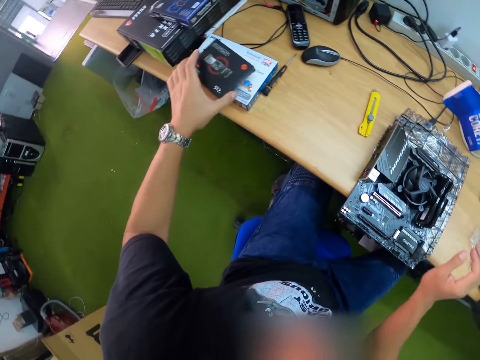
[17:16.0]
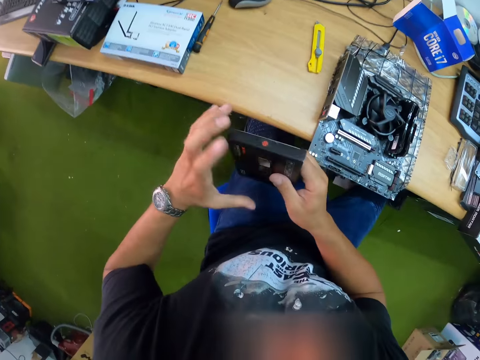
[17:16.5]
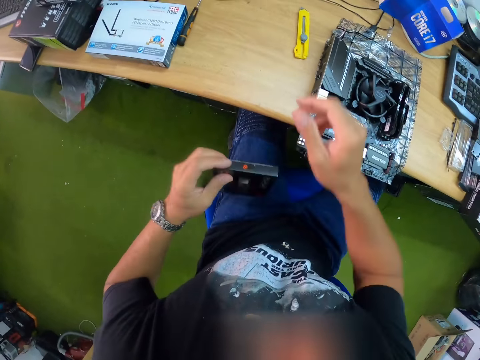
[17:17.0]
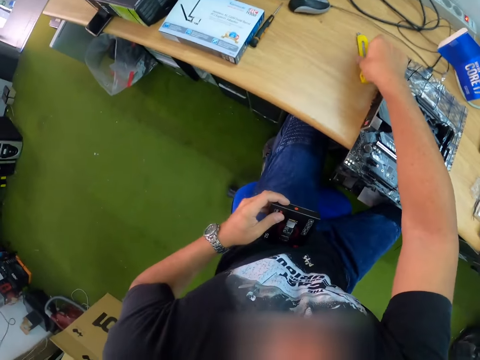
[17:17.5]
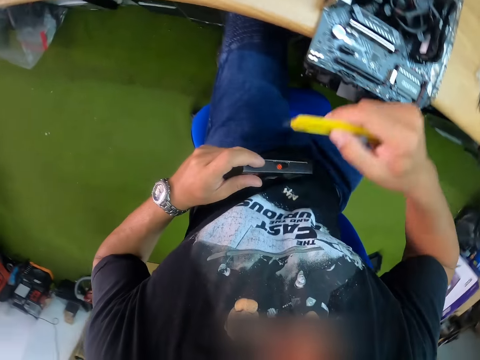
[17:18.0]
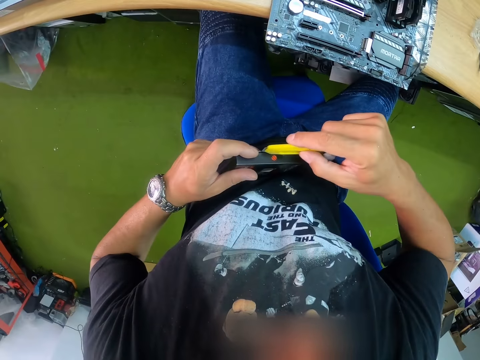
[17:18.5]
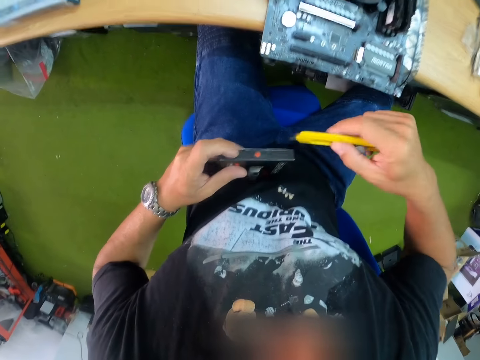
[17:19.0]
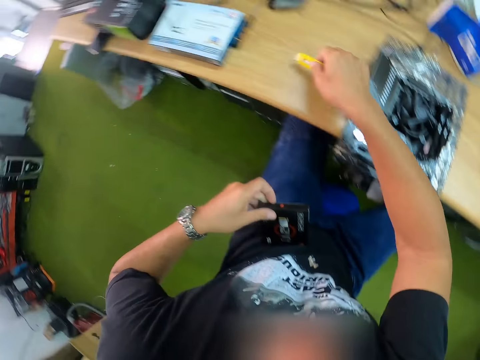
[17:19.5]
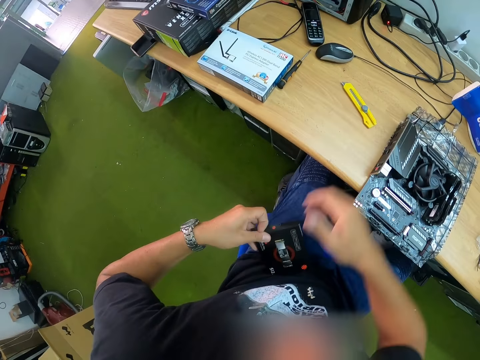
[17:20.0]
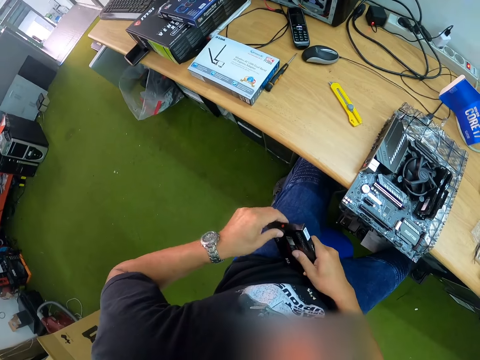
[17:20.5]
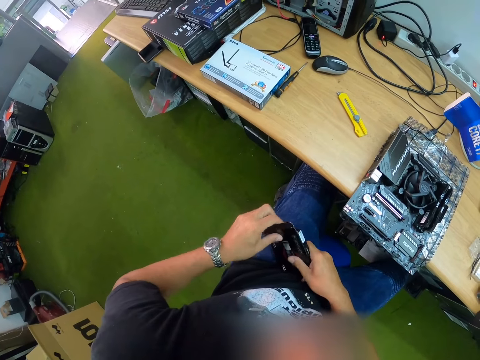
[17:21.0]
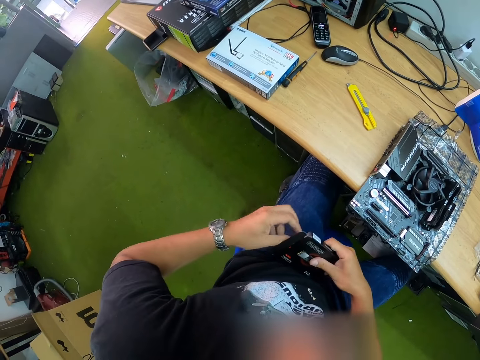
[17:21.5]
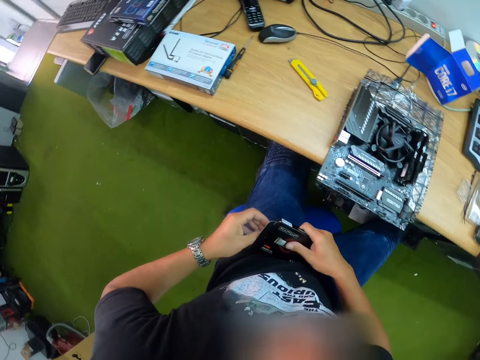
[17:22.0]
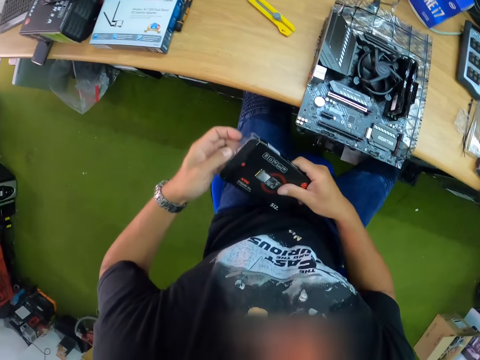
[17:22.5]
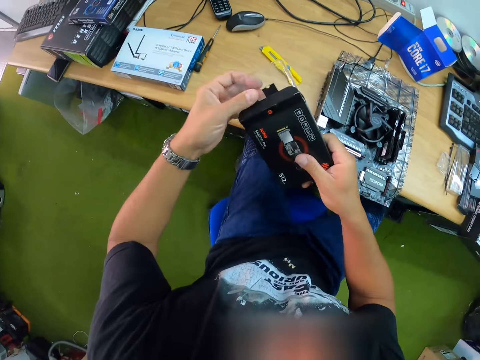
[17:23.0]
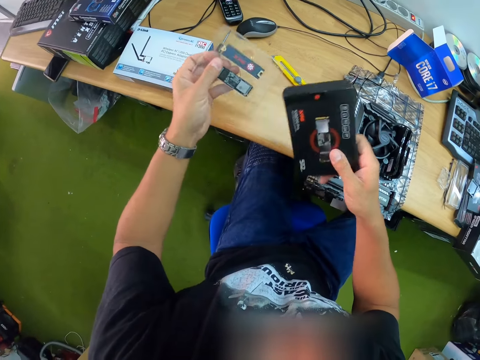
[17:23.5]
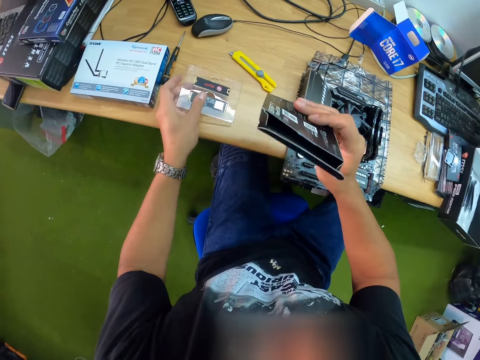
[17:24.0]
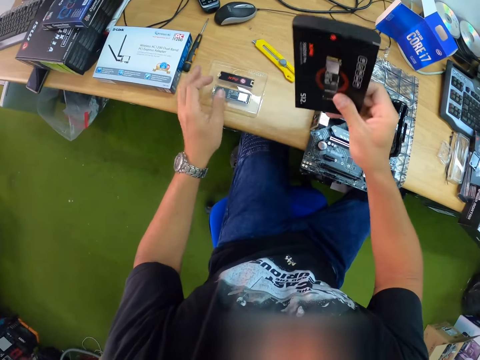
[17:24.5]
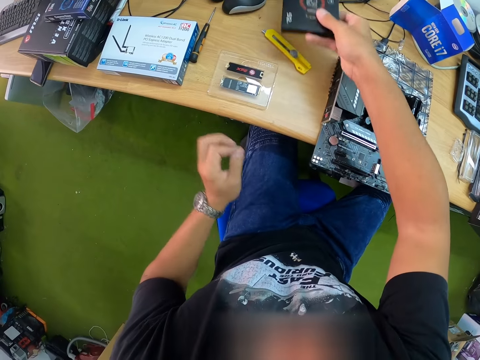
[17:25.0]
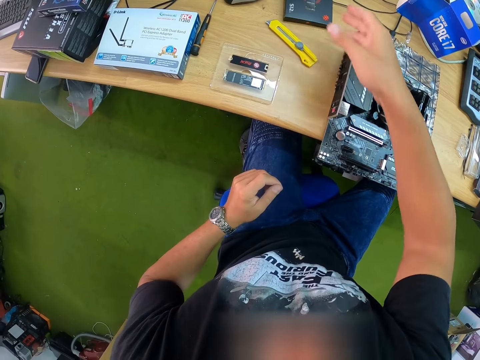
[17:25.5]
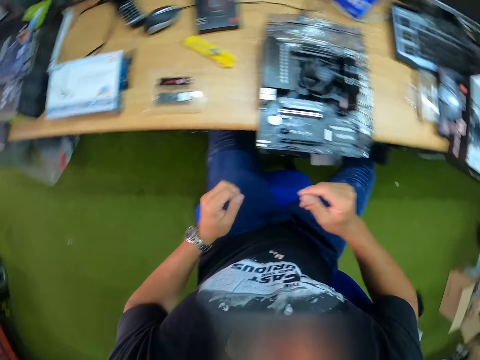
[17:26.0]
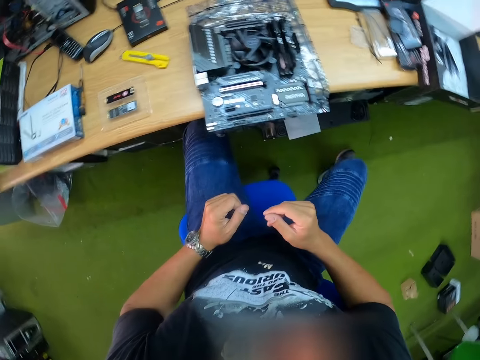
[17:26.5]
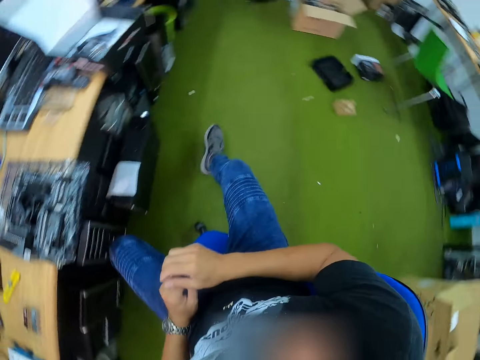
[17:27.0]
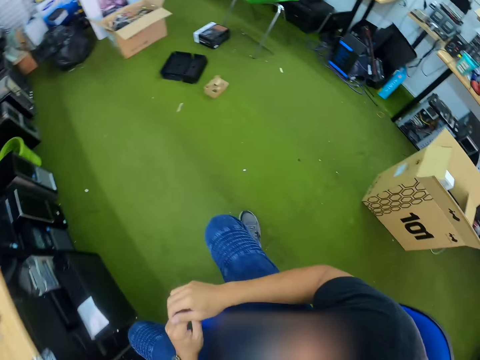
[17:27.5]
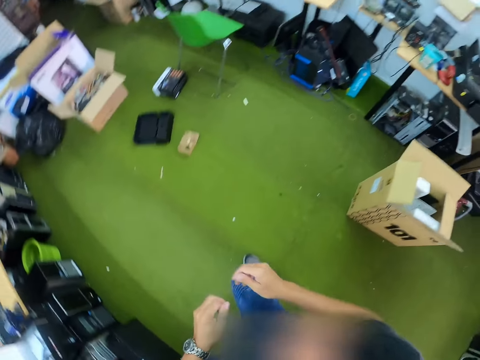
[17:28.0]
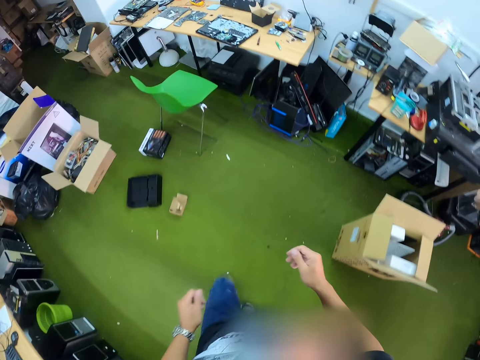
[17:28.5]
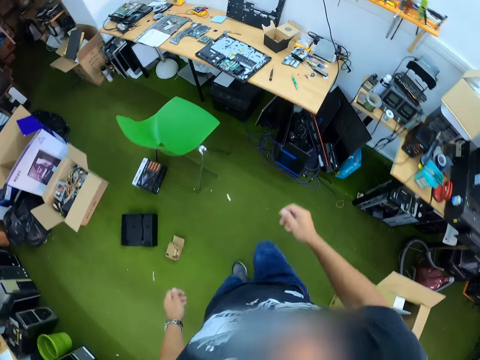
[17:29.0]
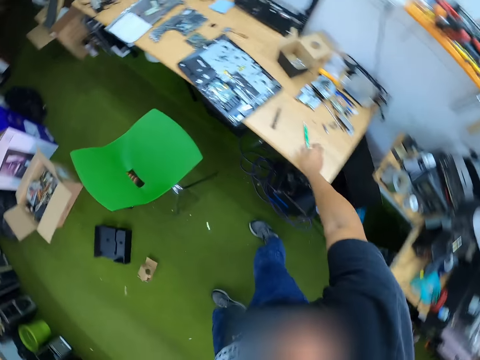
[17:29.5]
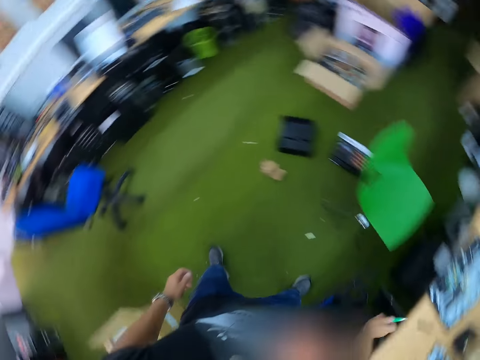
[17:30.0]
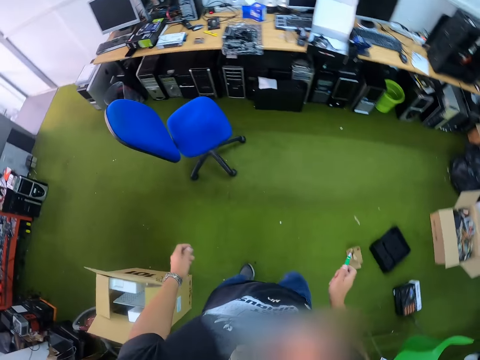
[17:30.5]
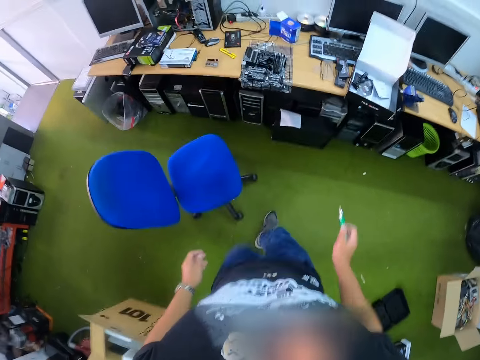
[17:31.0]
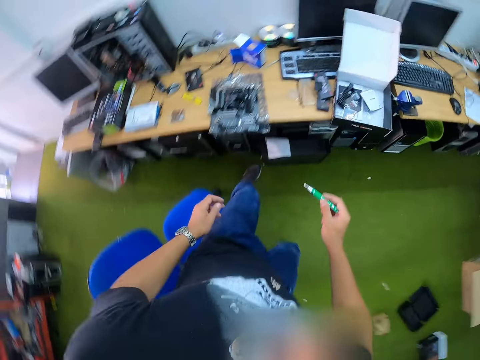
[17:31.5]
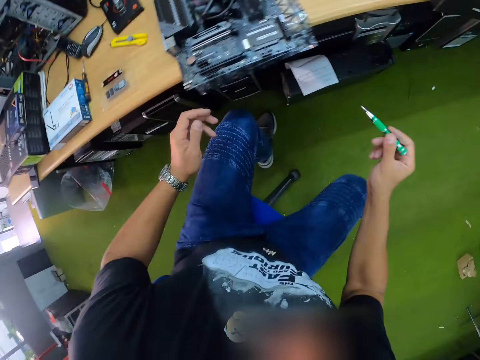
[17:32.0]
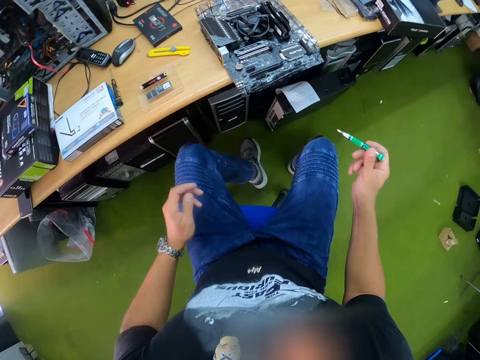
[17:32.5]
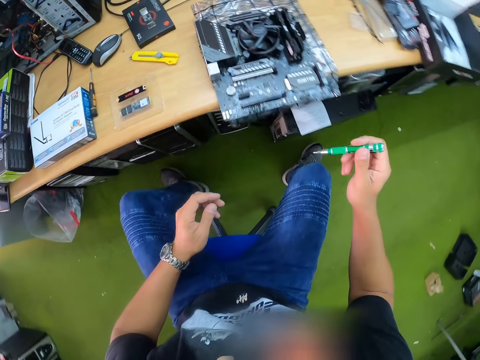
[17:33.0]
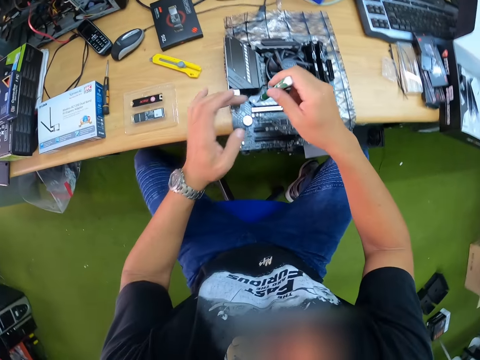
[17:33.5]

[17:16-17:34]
The camera wearer picks up the carton on the table with his left hand. He passes the carton in his left hand to his right hand. He passes the carton in his right hand to his left hand. He picks up the cutting knife on the table with his right hand. He tears the carton. He cuts the seal of the carton in his left hand with the cutting knife in his right hand. He drops the cutting knife in his right hand on the table. He opens the carton. He removes an SSD card from the carton with his left hand. He picks up the paper. He drops the SSD card on the table with his left hand. He looks at the carton. He drops the carton on the table with his right hand. He walks towards the table at the corner of the room. He picks up a screwdriver on the table with his right hand. He walks in the room. He sits.

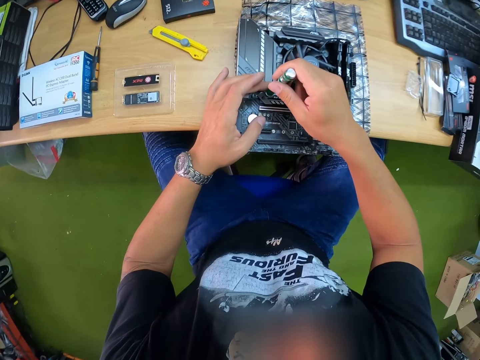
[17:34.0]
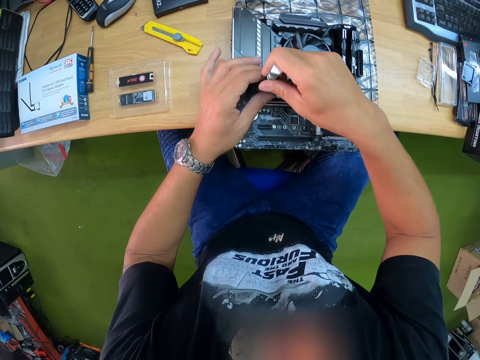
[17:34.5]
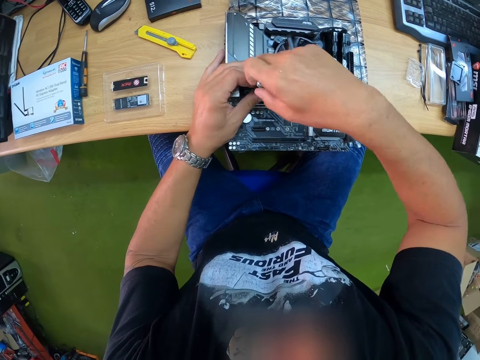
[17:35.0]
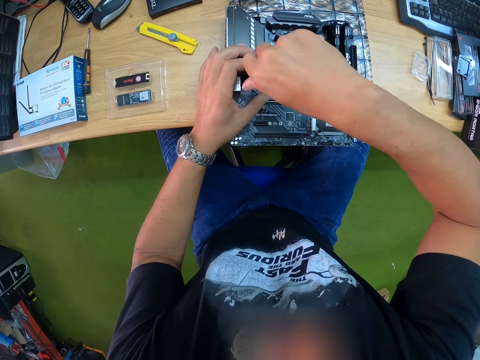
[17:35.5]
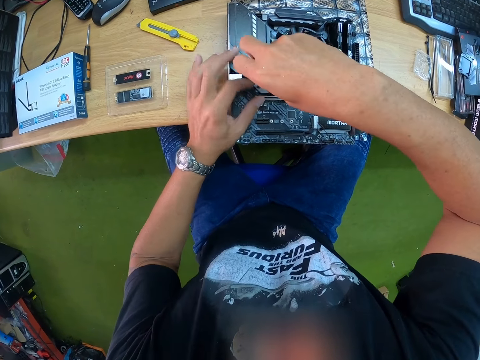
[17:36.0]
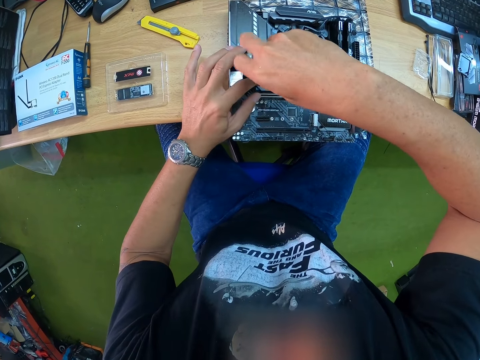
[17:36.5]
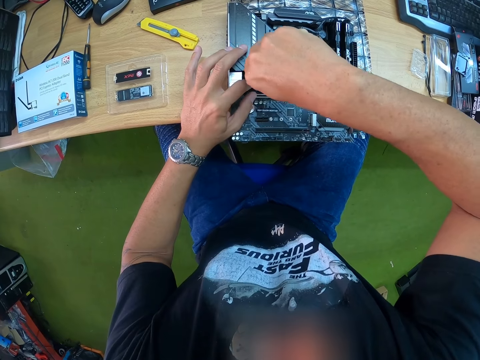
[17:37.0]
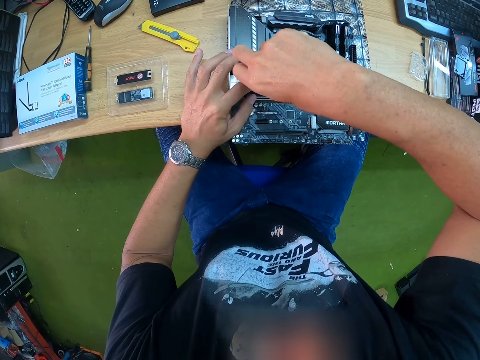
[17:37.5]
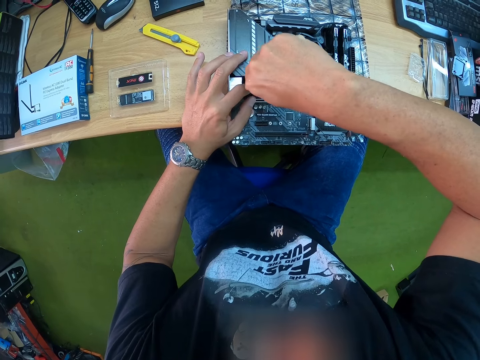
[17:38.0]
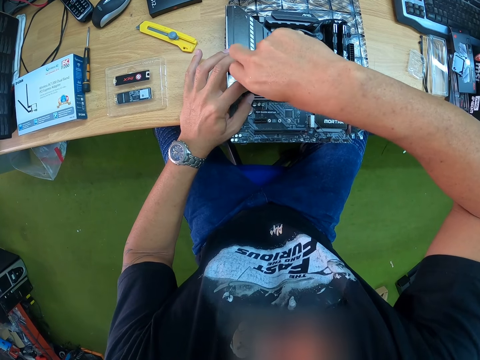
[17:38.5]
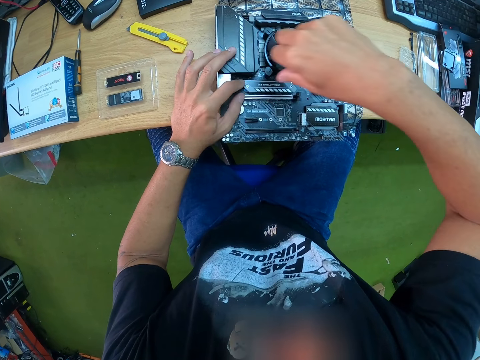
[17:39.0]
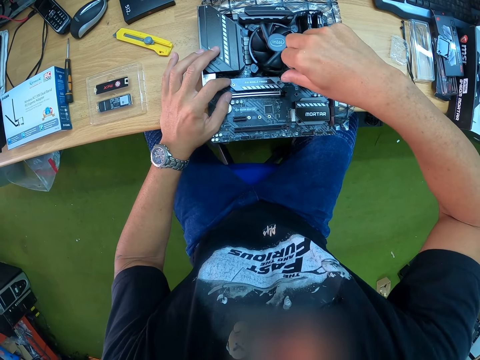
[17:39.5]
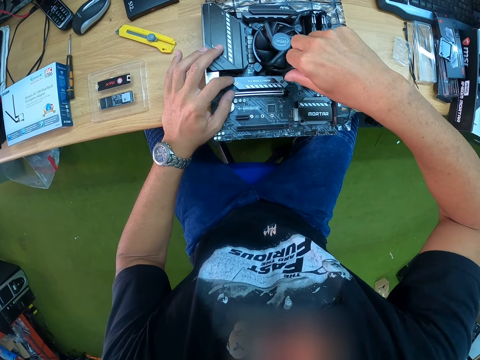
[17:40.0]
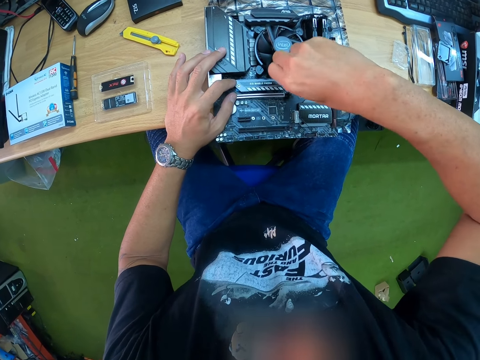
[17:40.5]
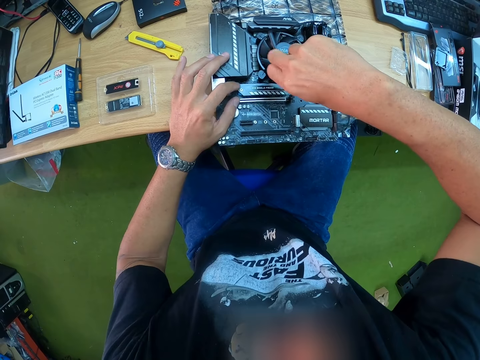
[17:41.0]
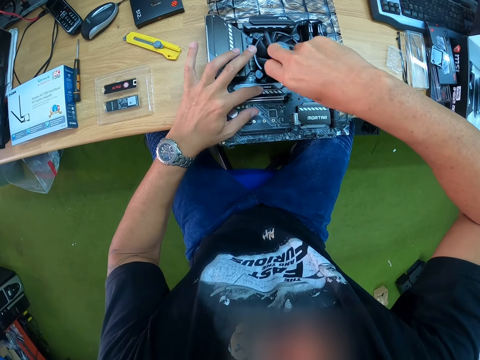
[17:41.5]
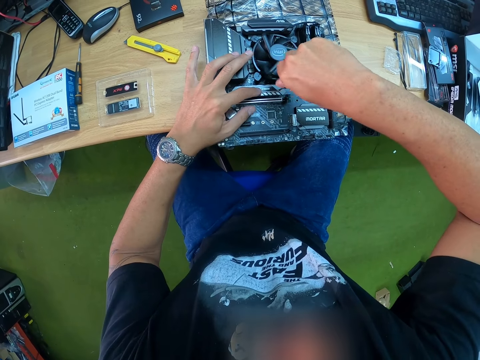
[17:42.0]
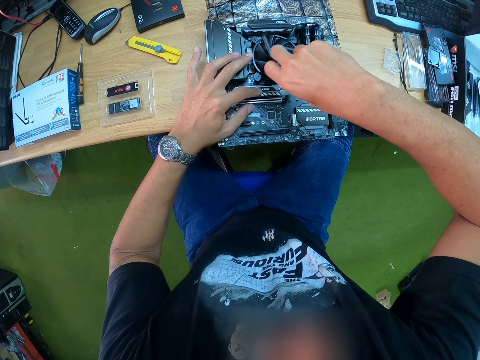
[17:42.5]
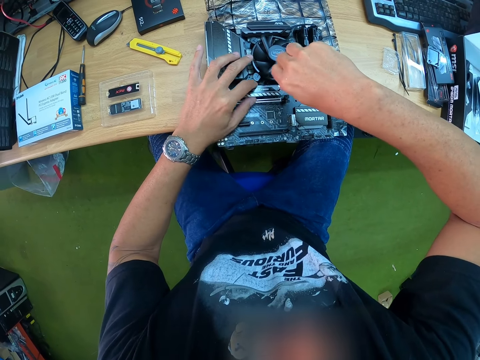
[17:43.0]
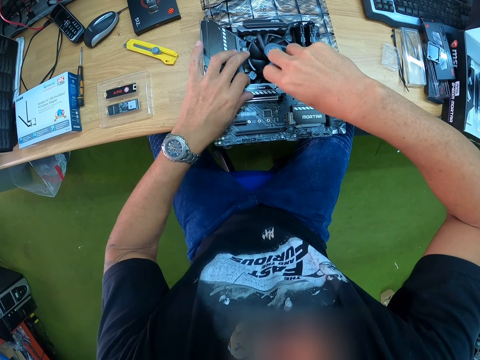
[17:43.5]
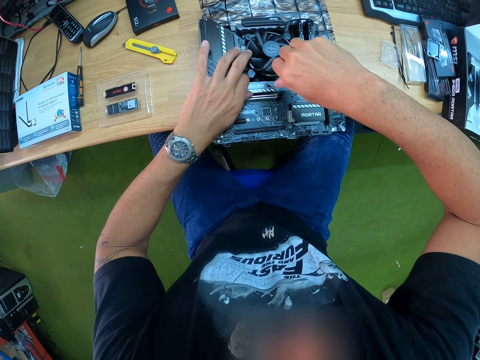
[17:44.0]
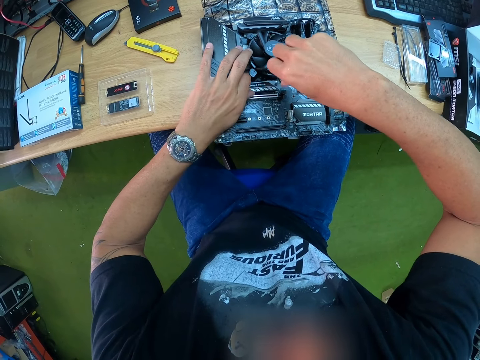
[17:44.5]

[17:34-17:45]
The camera wearer unscrews a screw on the motherboard with the screwdriver in his right hand. He unscrews a screw on the motherboard again.
